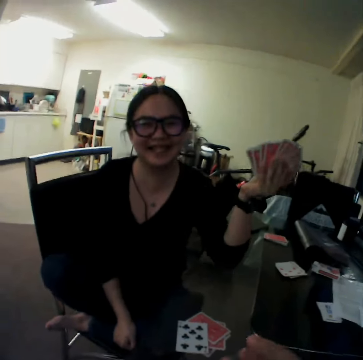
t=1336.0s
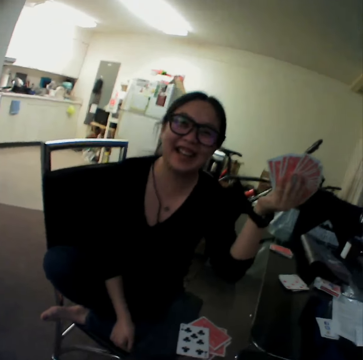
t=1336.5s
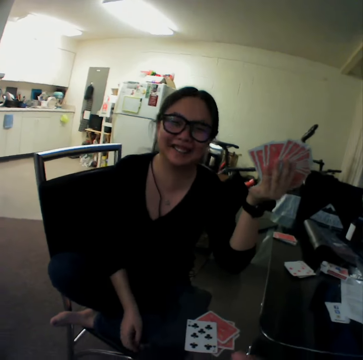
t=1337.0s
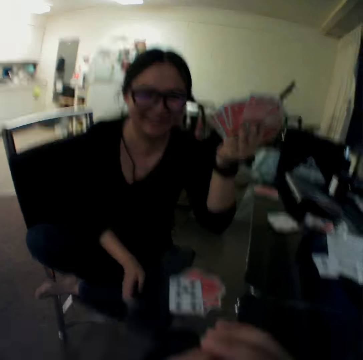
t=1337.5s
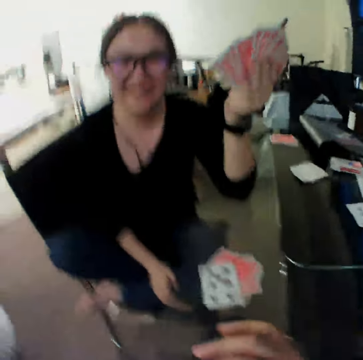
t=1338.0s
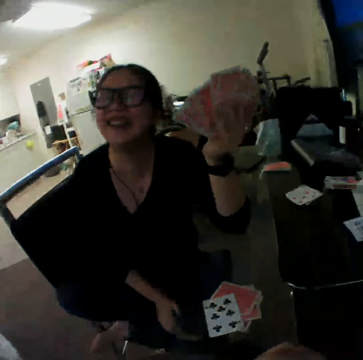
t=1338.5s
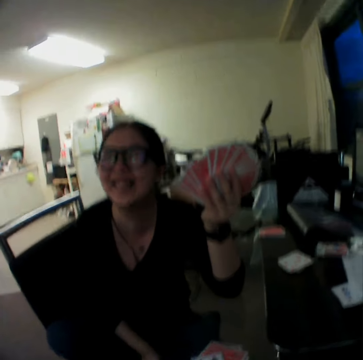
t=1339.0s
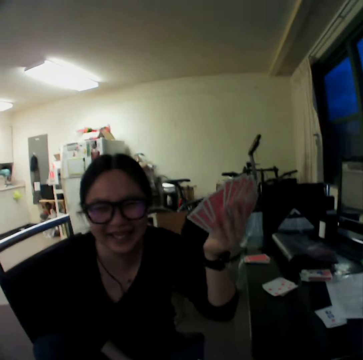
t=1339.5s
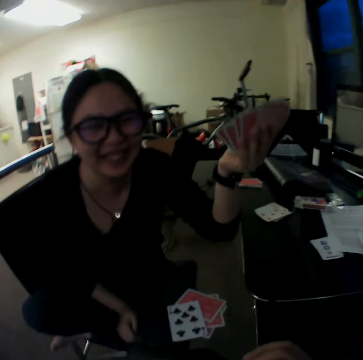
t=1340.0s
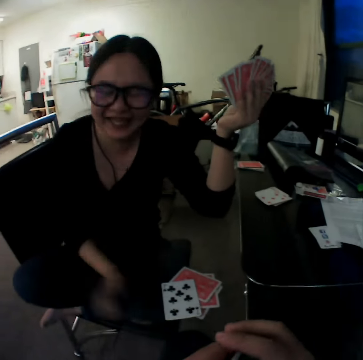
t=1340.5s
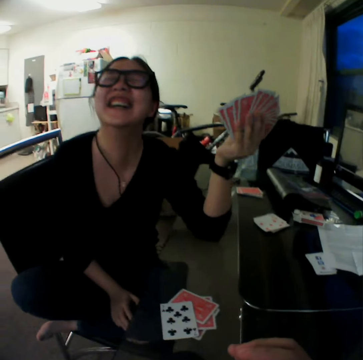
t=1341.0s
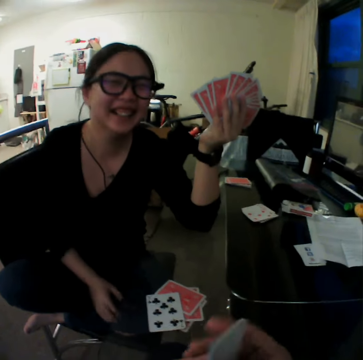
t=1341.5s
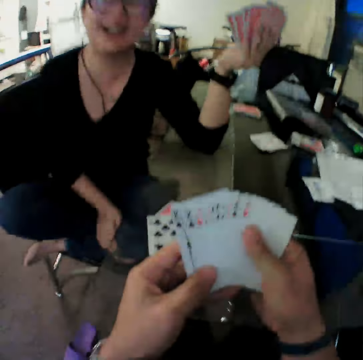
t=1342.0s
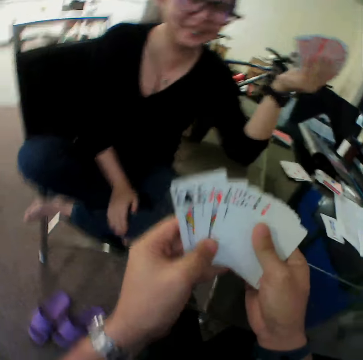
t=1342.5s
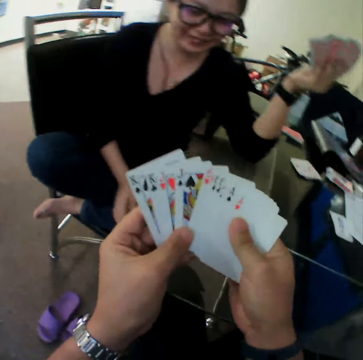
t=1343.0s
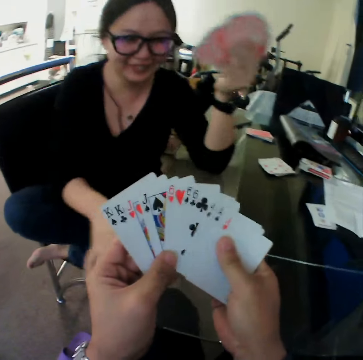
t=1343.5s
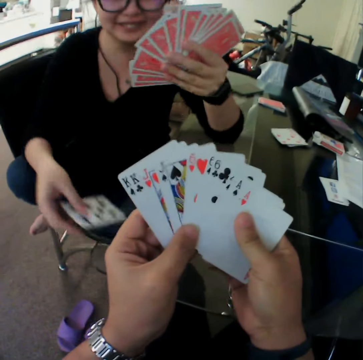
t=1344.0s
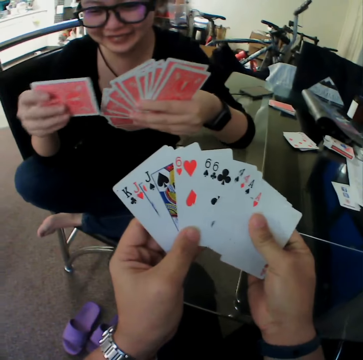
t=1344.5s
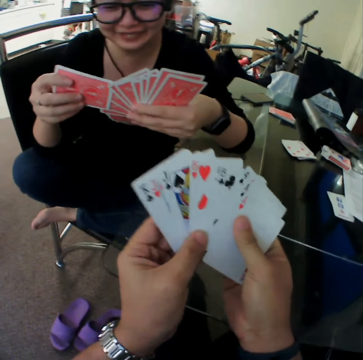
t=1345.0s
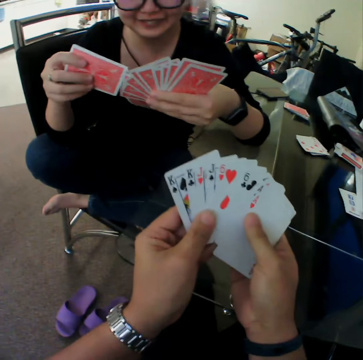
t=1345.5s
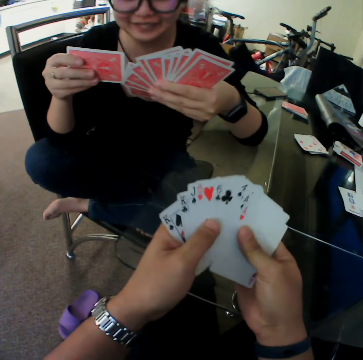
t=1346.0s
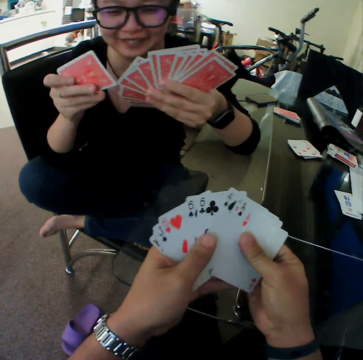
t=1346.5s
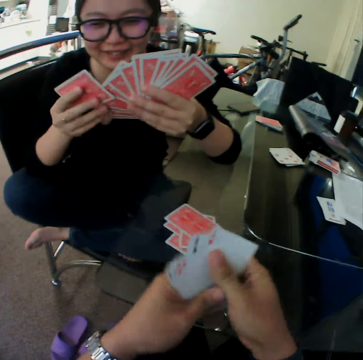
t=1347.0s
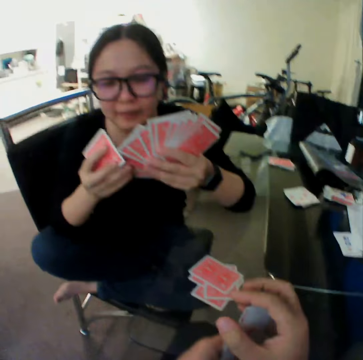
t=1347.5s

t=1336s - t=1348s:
The camera wearer looks through the cards. The woman picks the cards from the table with her right hand.

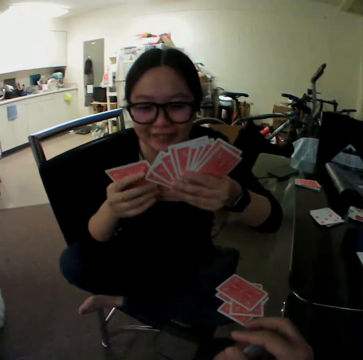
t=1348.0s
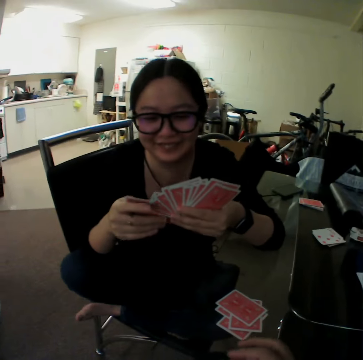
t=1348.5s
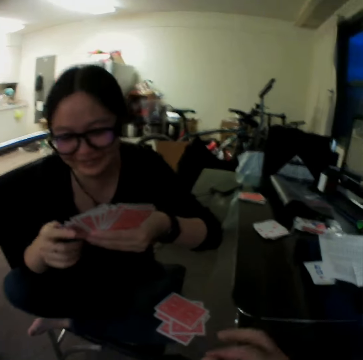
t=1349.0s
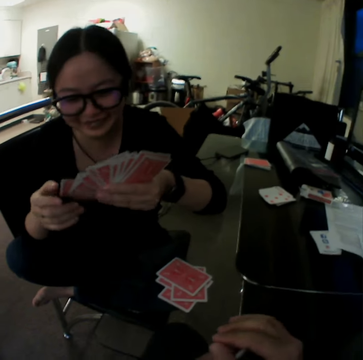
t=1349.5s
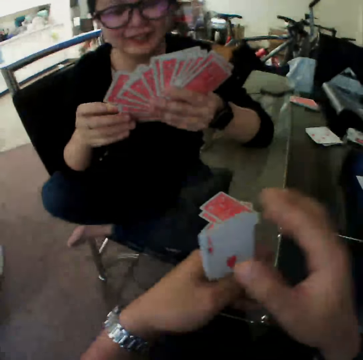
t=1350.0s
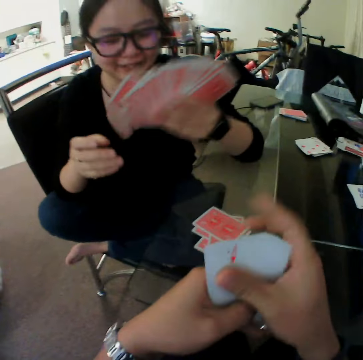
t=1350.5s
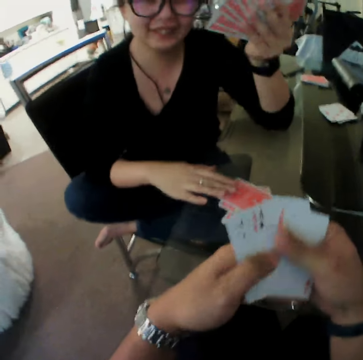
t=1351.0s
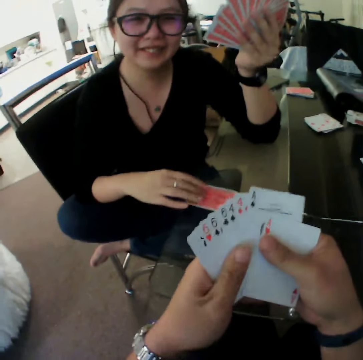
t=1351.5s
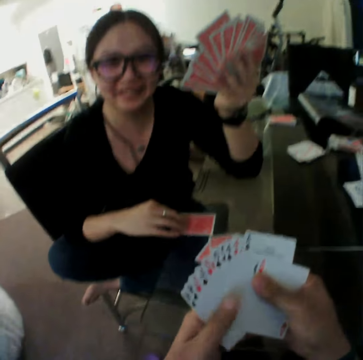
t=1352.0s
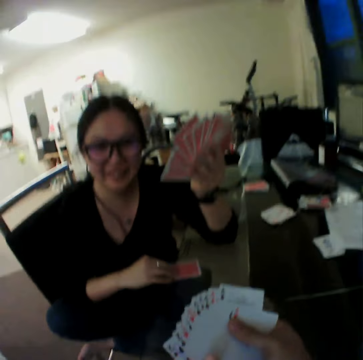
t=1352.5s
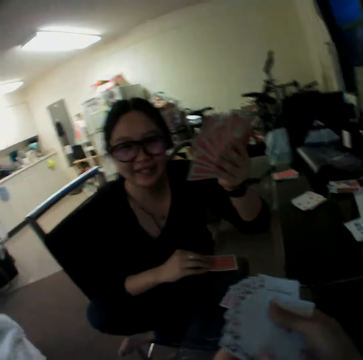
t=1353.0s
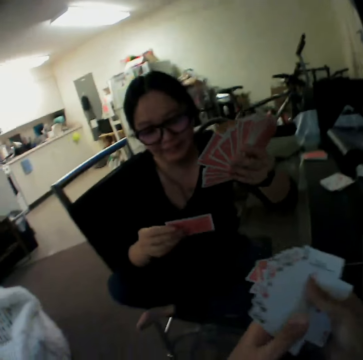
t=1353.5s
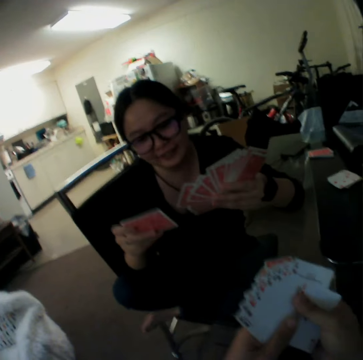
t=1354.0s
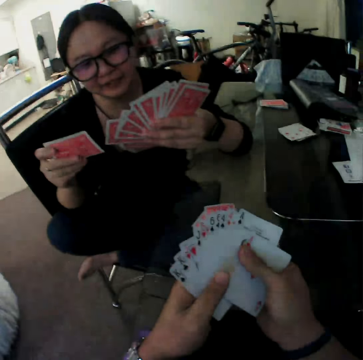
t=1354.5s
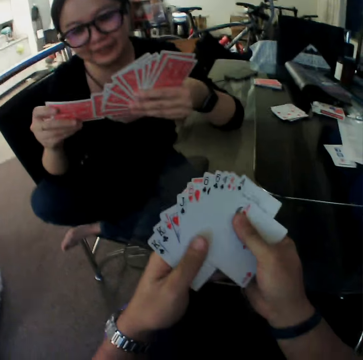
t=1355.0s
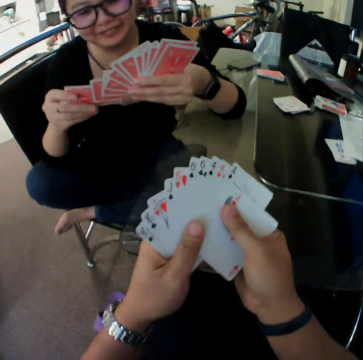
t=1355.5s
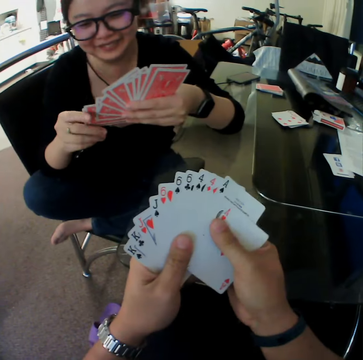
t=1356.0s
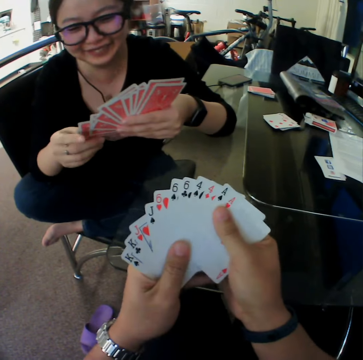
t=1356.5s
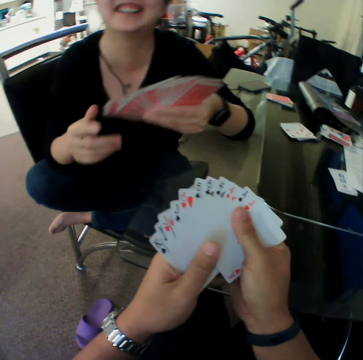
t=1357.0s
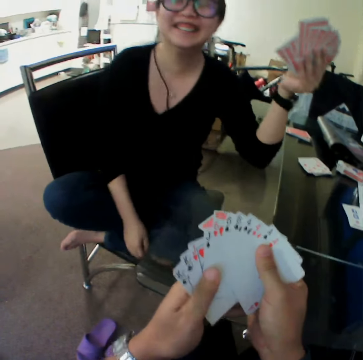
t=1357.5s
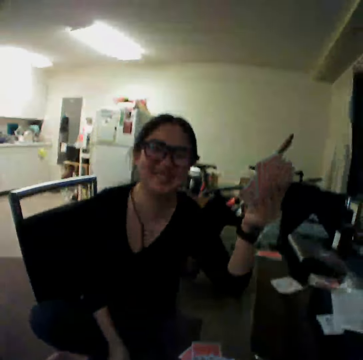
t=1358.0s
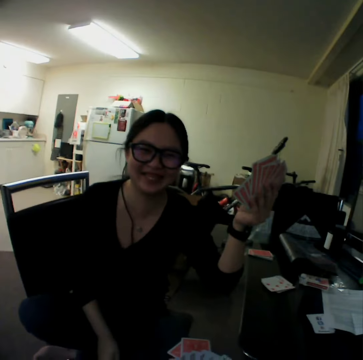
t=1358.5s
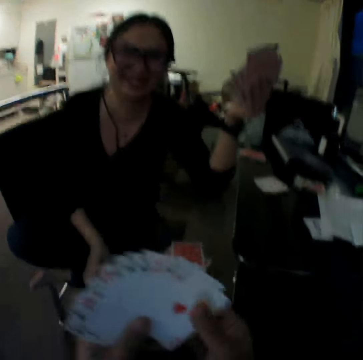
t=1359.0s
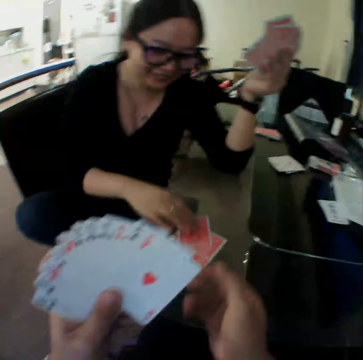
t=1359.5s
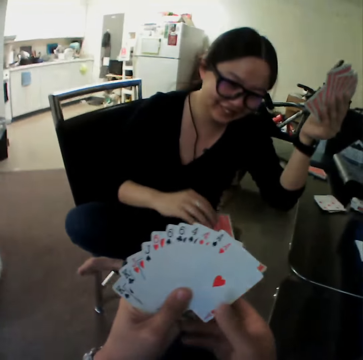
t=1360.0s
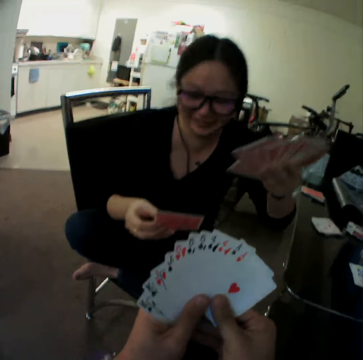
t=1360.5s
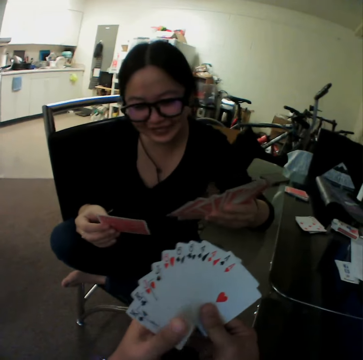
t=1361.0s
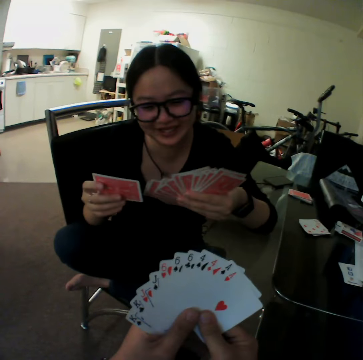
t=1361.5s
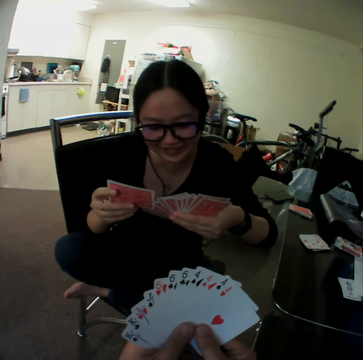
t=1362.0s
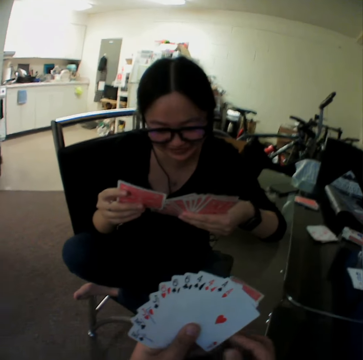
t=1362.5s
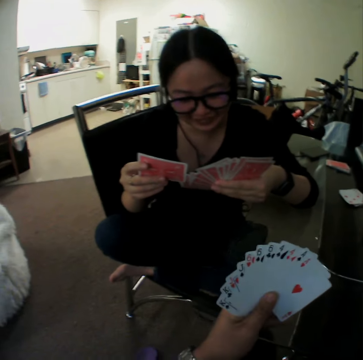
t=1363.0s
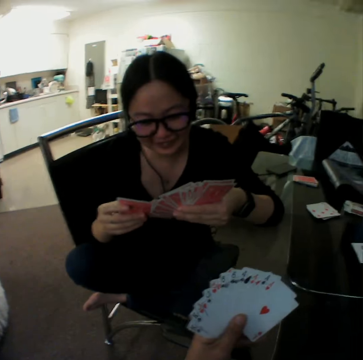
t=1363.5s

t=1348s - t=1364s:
The camera wearer looks through the cards. They interact with the woman. The woman picks the card. She picks the card again.

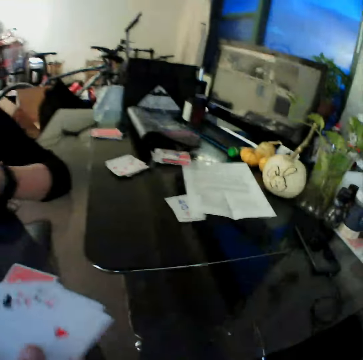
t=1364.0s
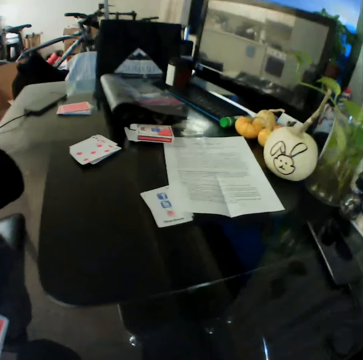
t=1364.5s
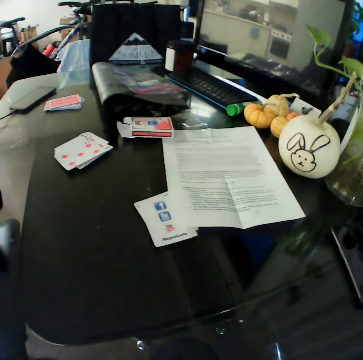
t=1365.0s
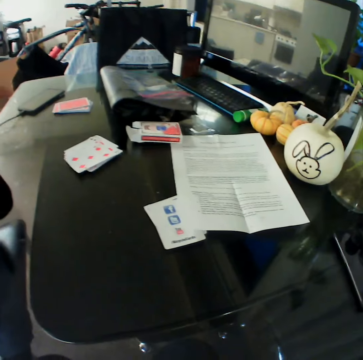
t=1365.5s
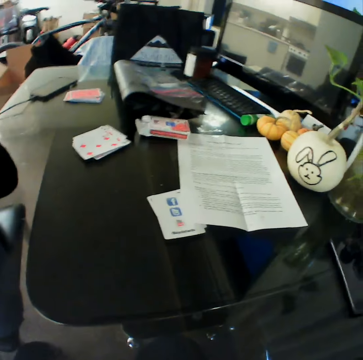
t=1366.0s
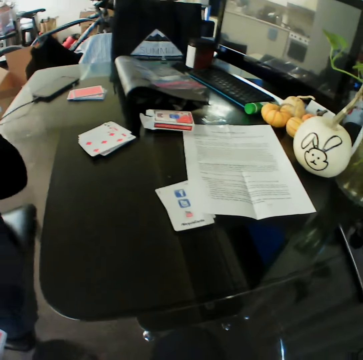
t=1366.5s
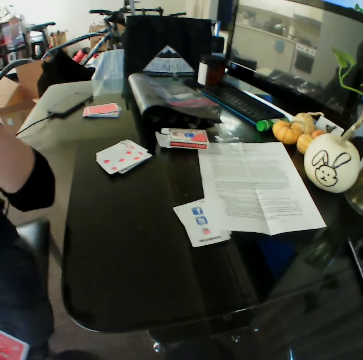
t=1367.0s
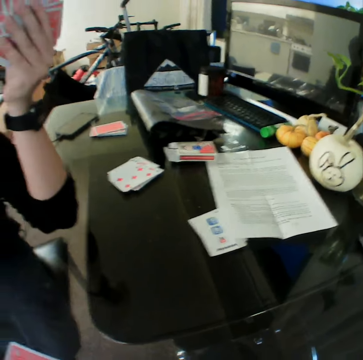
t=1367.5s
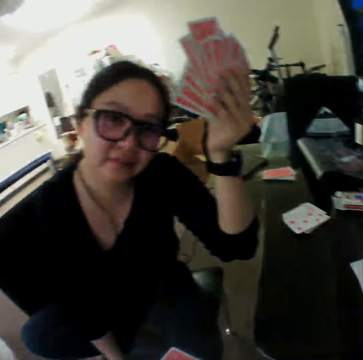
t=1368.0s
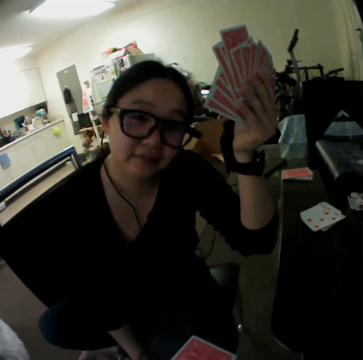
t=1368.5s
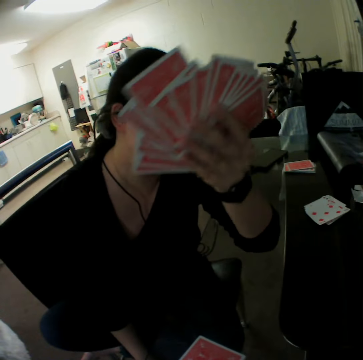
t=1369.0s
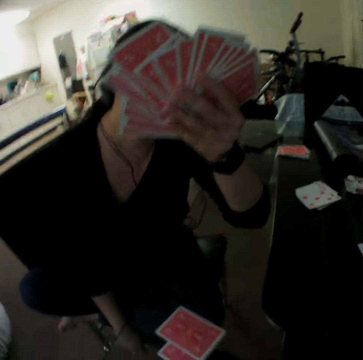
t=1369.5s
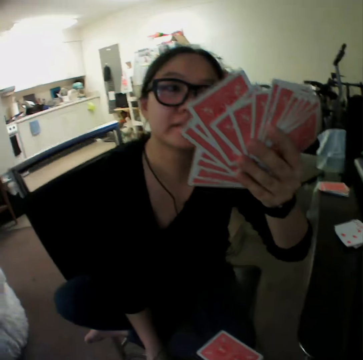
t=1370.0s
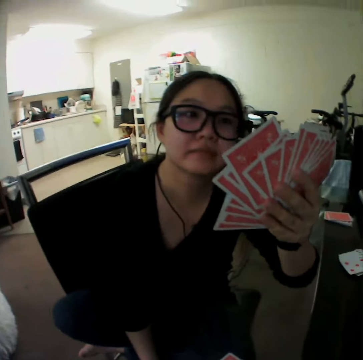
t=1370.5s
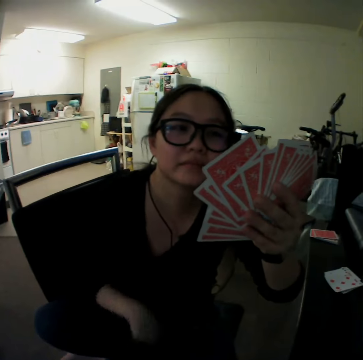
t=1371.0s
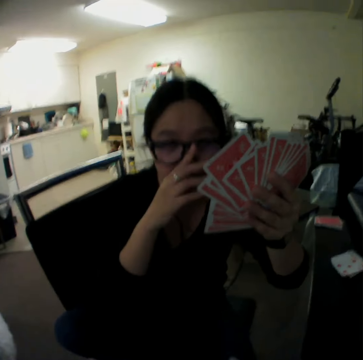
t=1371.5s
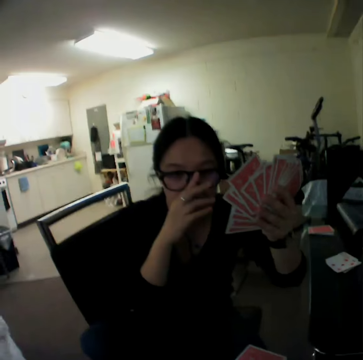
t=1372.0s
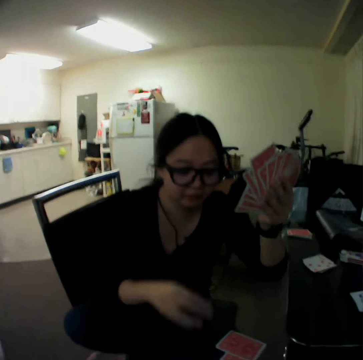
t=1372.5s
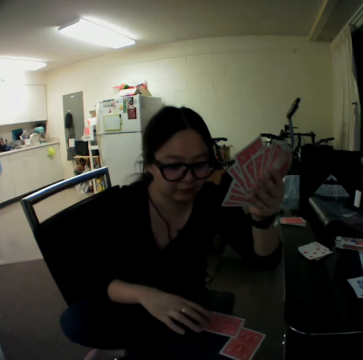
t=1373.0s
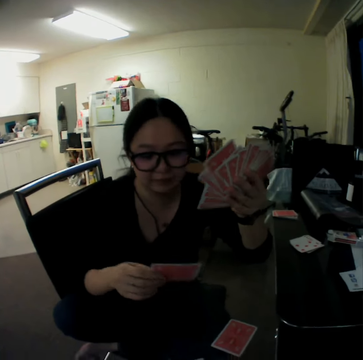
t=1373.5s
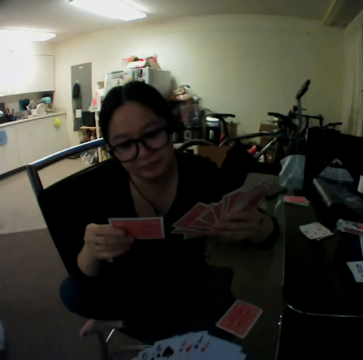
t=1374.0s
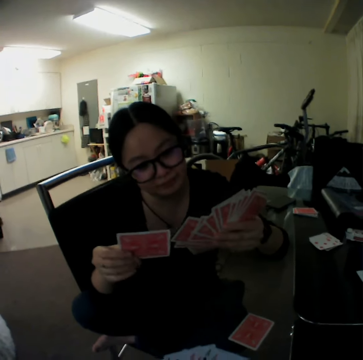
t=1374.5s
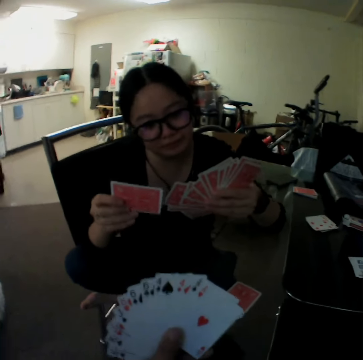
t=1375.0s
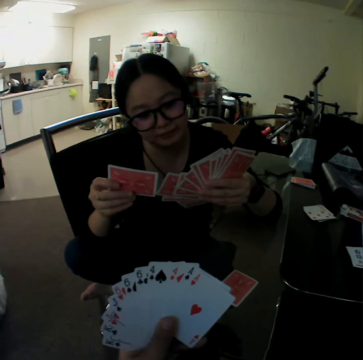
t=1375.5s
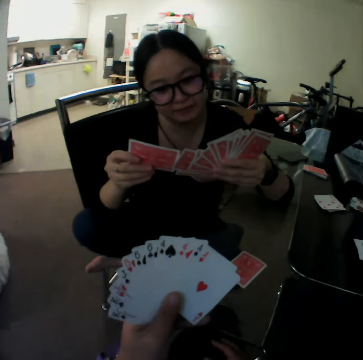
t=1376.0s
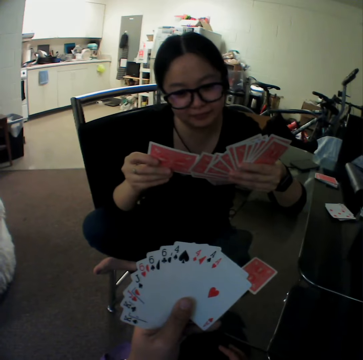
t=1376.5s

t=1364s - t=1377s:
The woman adjusts her eye glasses with her right hand. She picks the cards from the table with her right hand.
